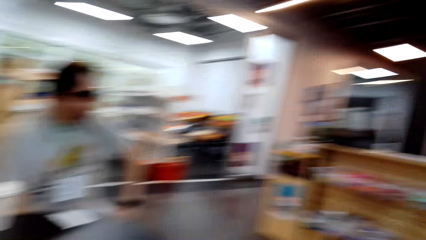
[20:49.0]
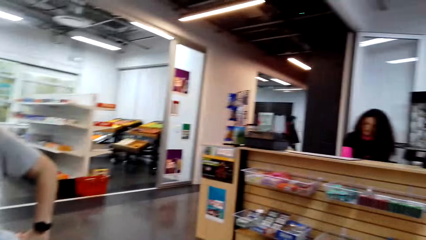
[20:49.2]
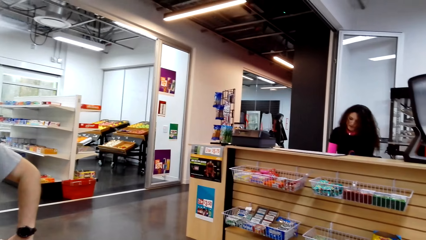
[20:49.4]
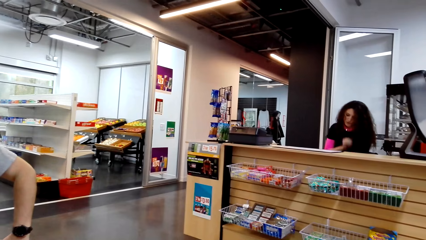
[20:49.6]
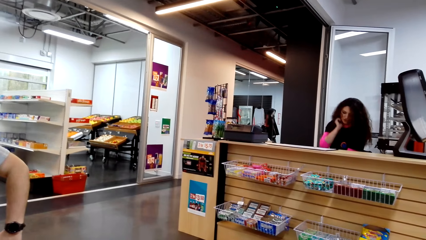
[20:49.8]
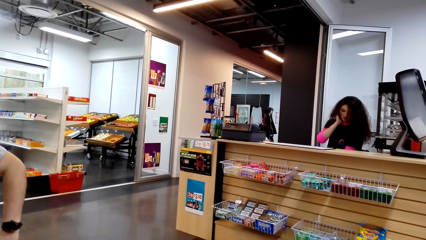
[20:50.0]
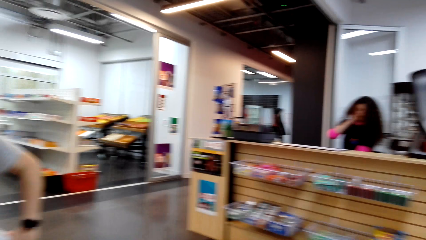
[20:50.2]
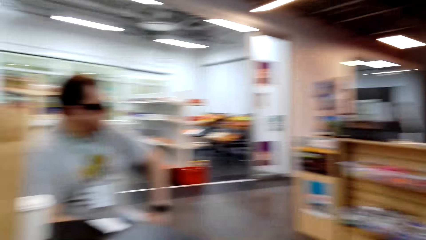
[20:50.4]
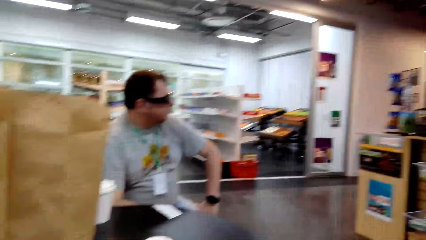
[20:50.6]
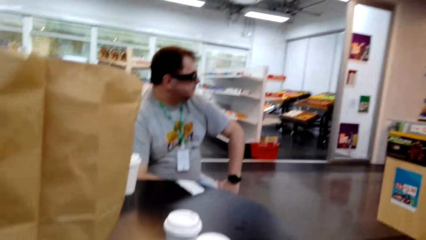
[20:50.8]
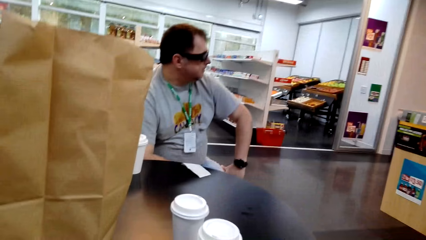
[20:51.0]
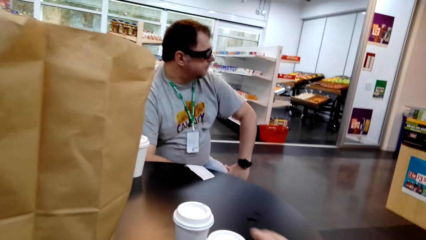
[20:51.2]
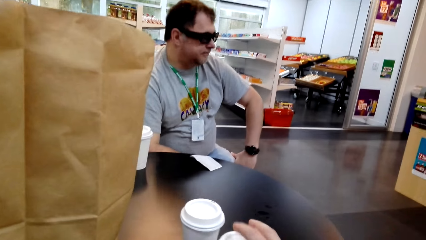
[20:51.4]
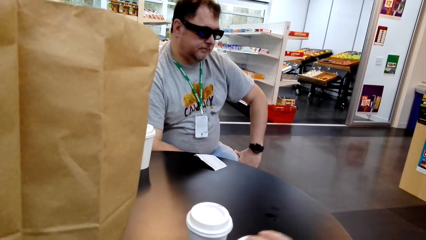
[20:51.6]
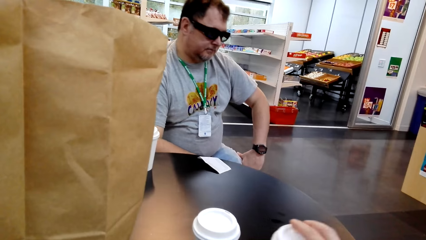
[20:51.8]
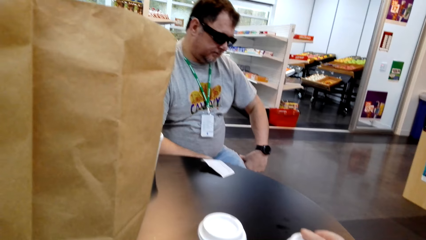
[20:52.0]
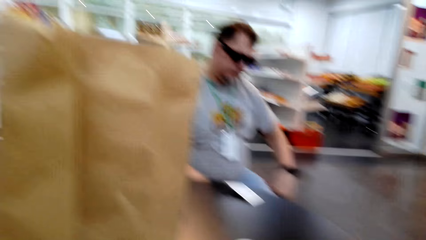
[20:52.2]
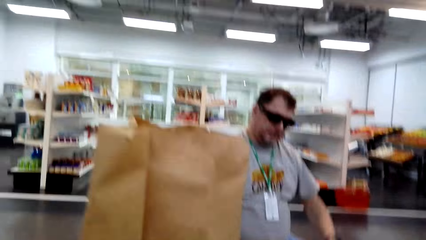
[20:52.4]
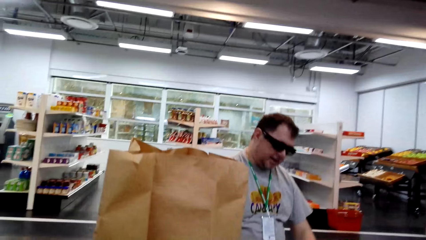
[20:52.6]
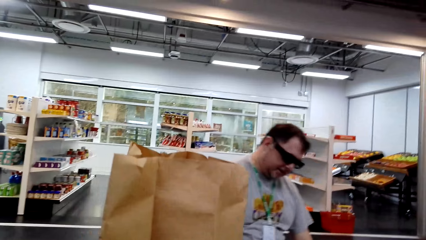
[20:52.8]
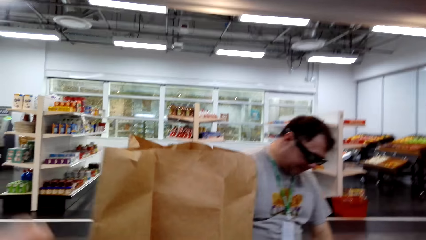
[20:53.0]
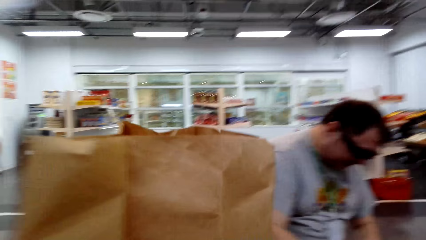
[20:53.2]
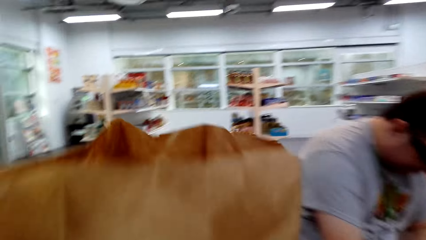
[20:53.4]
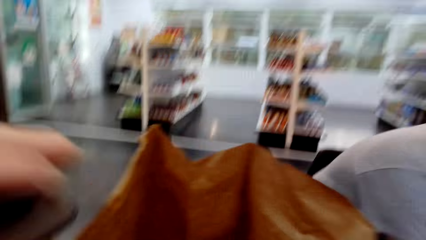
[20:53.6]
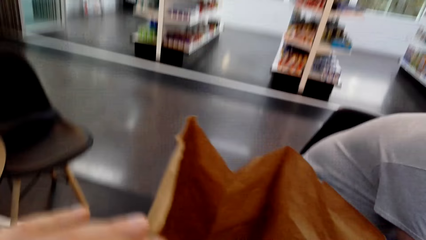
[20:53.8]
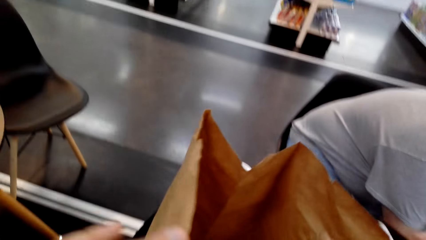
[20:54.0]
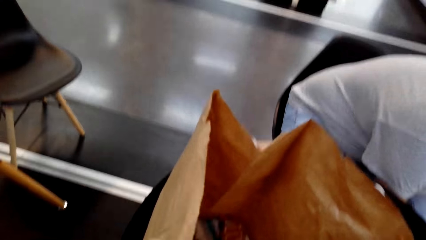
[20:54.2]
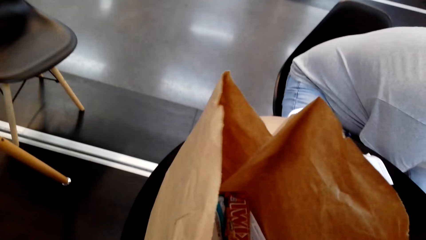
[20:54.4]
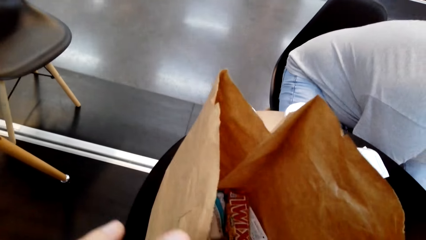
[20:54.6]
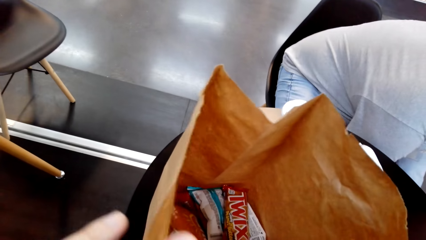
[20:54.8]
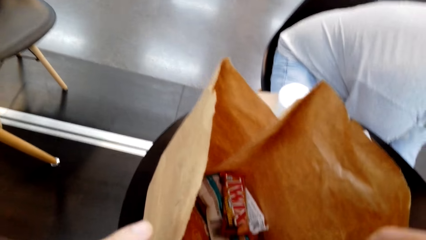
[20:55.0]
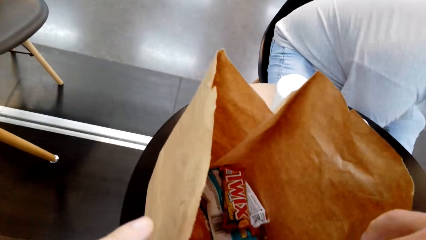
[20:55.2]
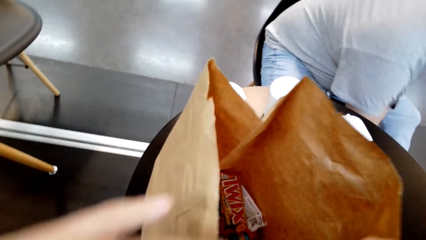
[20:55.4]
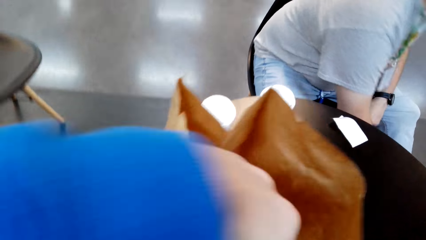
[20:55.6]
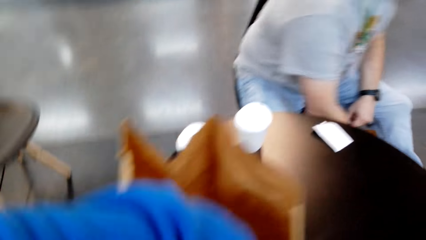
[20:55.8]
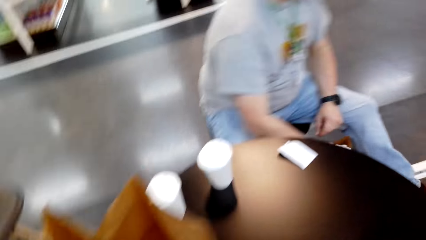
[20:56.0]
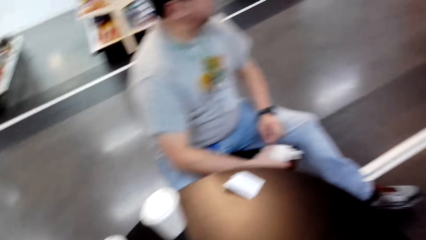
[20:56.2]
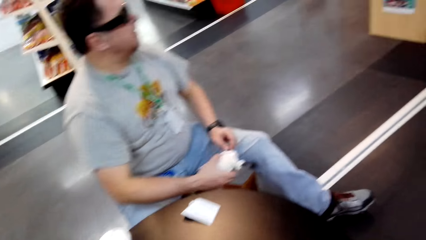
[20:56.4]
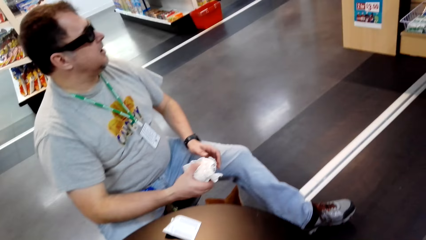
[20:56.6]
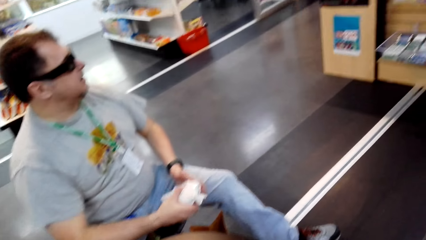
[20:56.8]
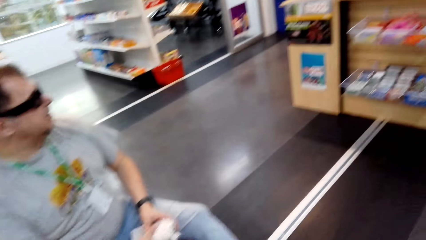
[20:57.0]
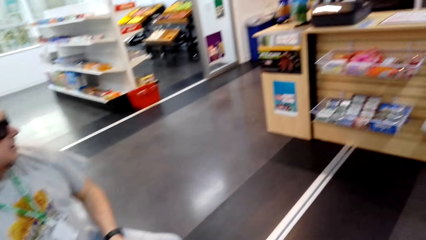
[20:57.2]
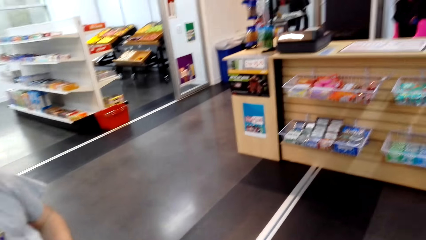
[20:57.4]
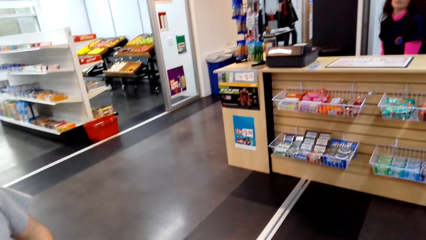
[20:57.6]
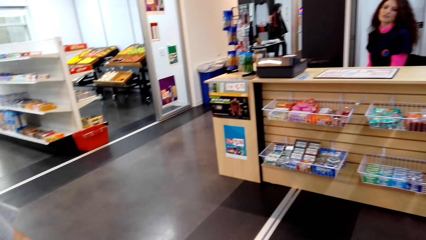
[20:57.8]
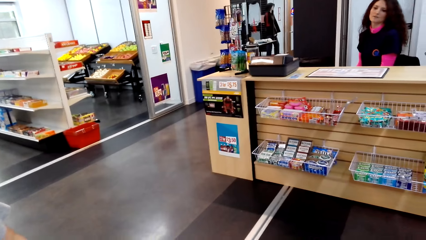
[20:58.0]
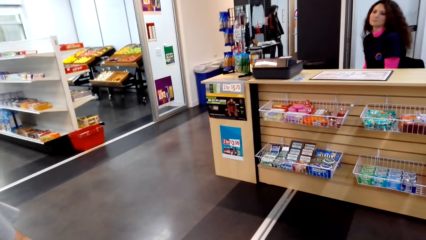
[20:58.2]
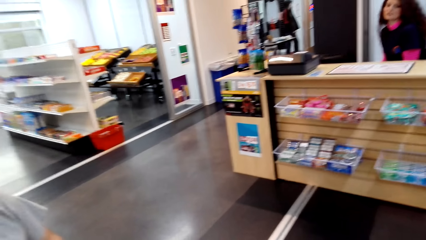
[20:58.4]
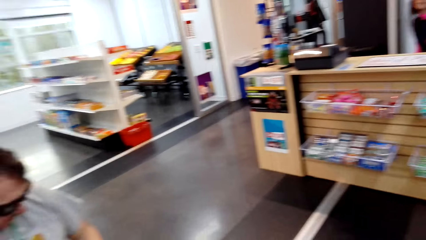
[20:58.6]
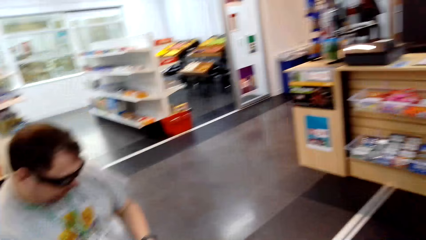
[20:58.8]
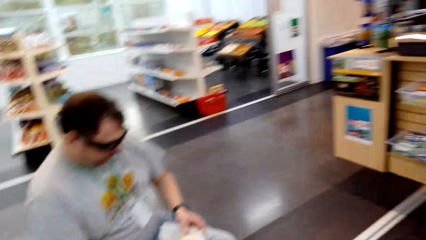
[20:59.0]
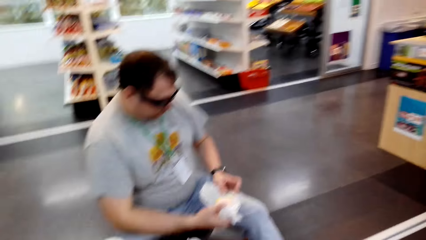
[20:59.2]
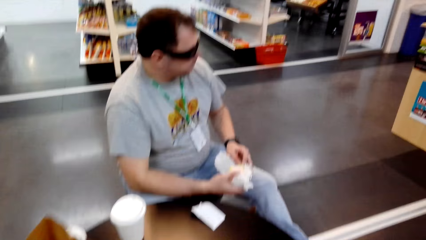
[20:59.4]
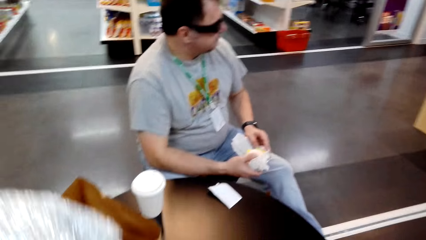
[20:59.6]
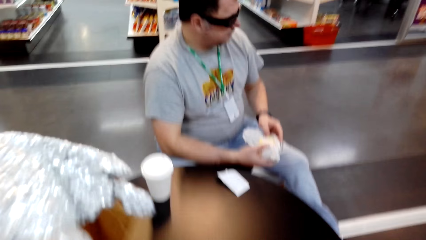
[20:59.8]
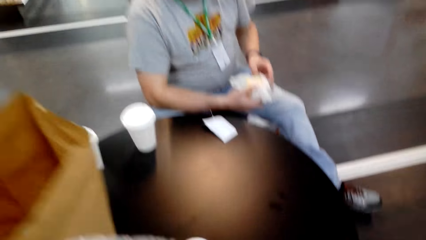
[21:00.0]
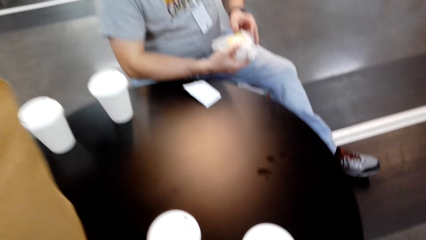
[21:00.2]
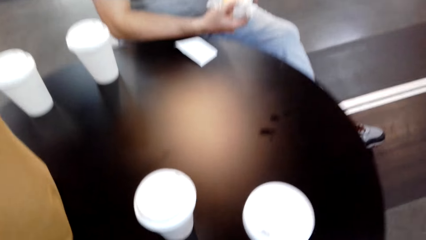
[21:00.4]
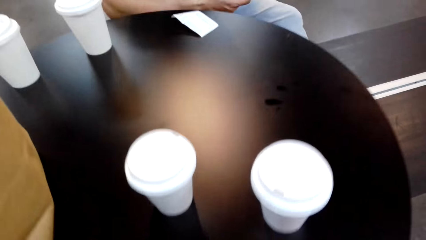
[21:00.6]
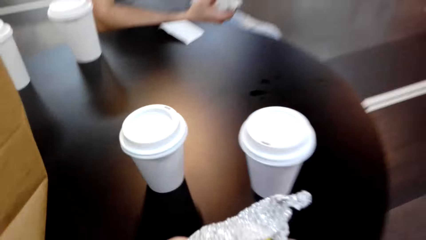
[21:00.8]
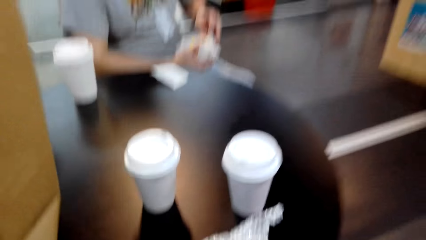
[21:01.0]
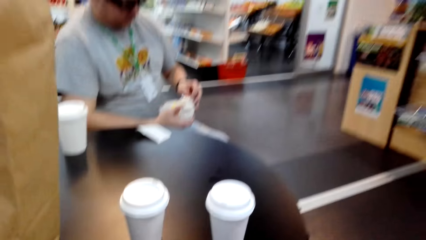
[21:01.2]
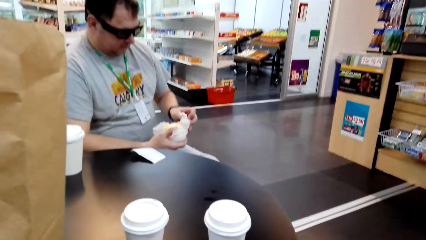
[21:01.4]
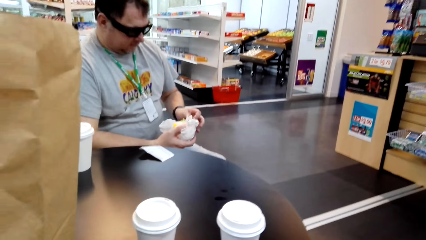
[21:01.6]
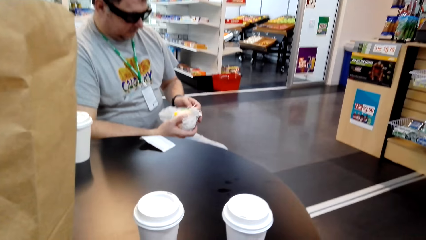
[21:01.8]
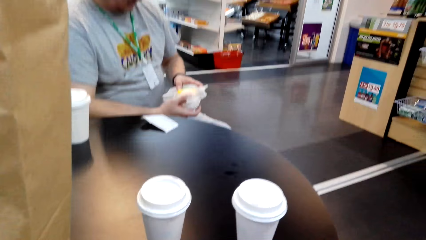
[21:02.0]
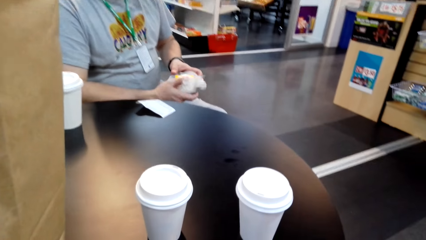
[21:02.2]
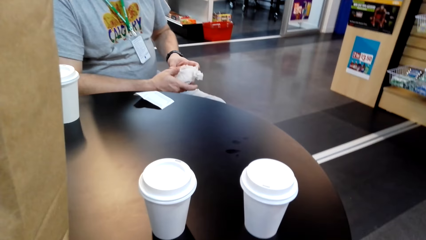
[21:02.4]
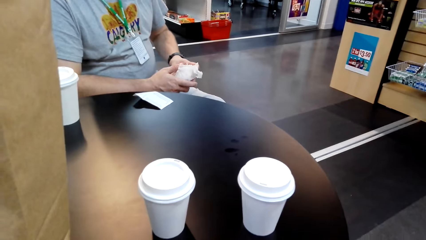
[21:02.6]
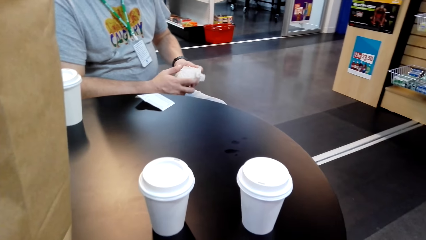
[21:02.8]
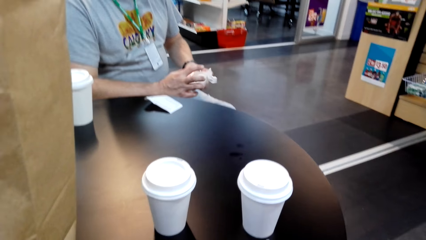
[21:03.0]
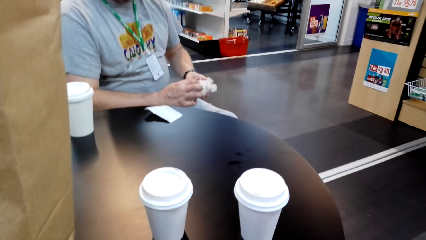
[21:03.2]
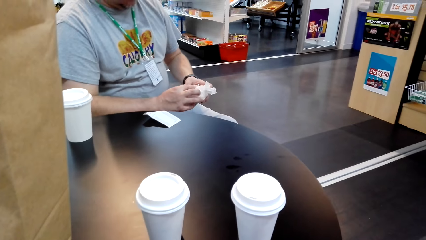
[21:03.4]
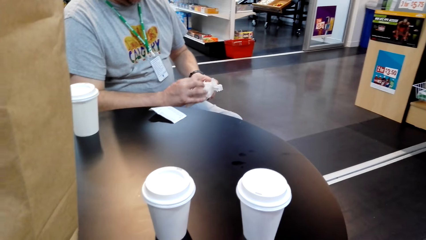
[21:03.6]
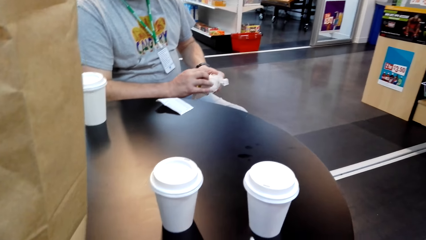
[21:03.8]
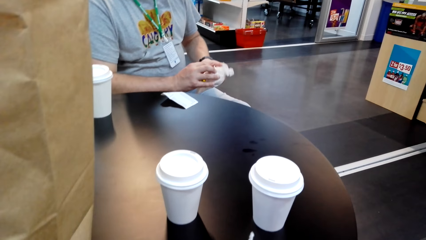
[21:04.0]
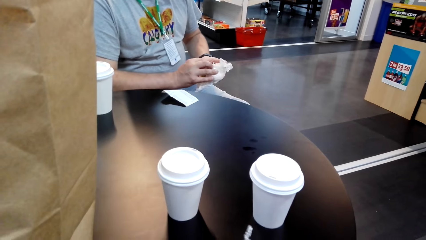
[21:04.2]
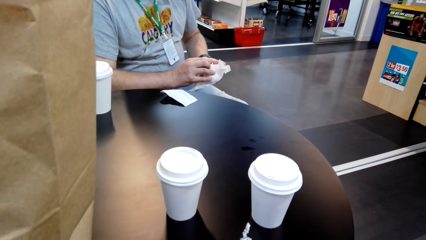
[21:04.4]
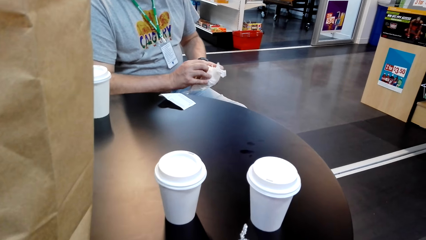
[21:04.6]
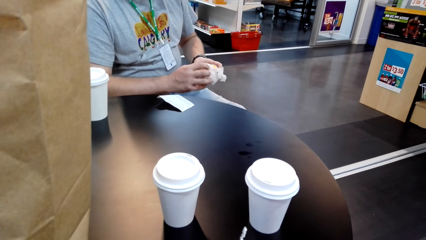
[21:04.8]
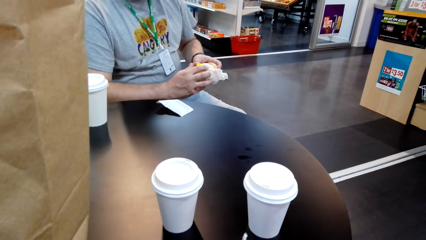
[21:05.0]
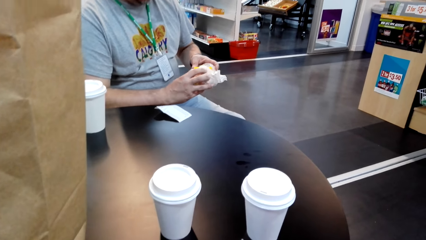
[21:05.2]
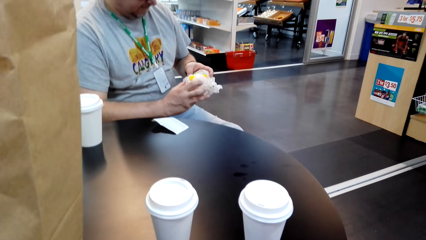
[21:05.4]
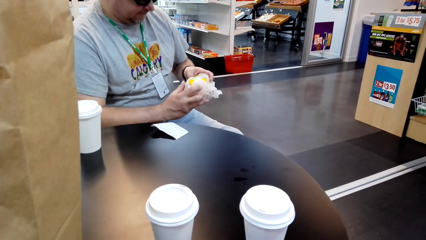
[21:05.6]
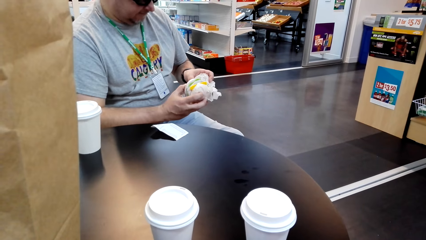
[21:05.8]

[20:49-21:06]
A person speaks. The camera wearer puts the plastic can on the table. Another person talks to the first person. The camera wearer picks something in the paper bag. The other person picks something. A woman sits on the chair on the floor. A man holds something with his hands. The first person speaks.
